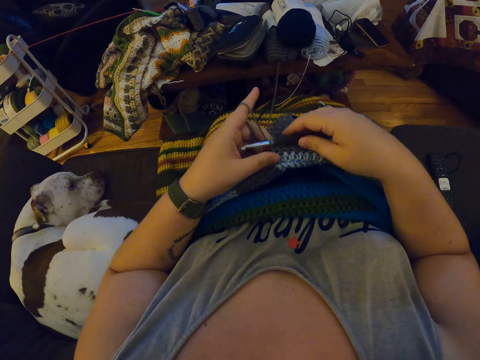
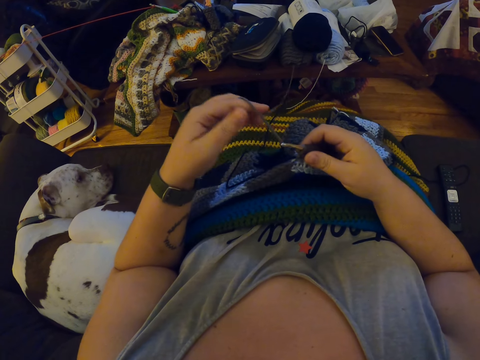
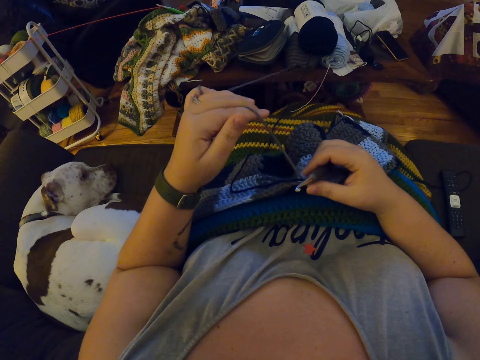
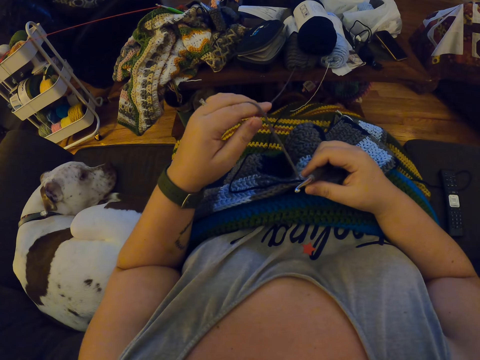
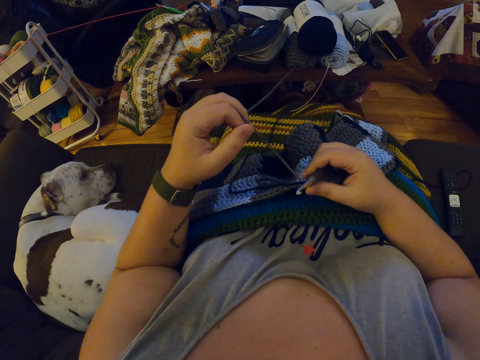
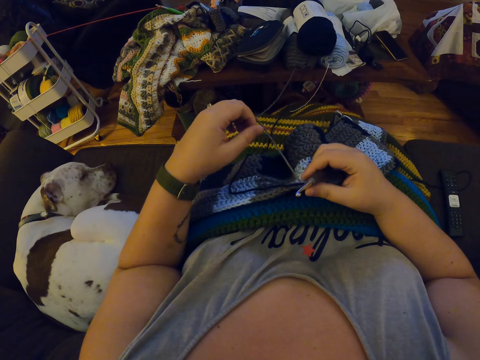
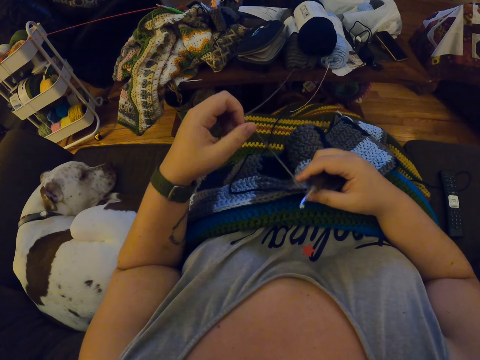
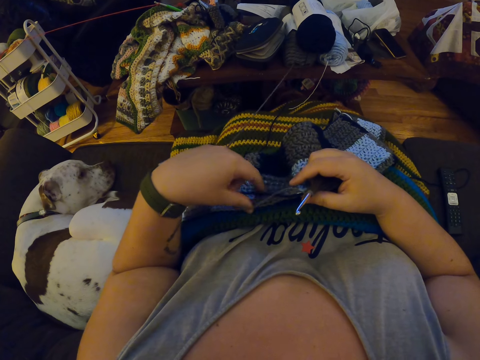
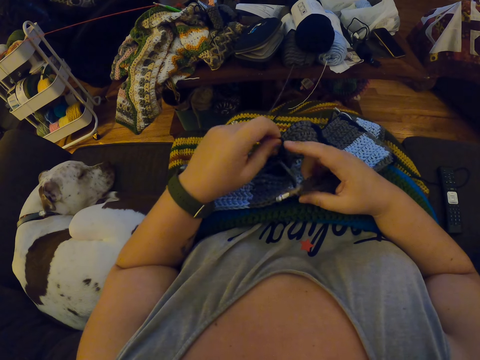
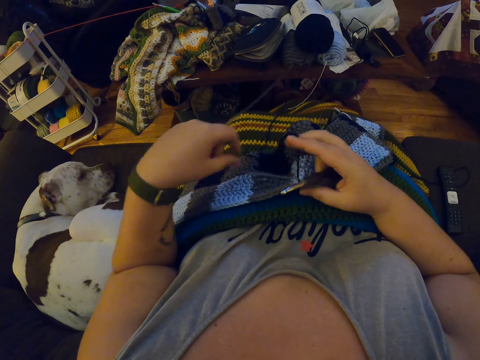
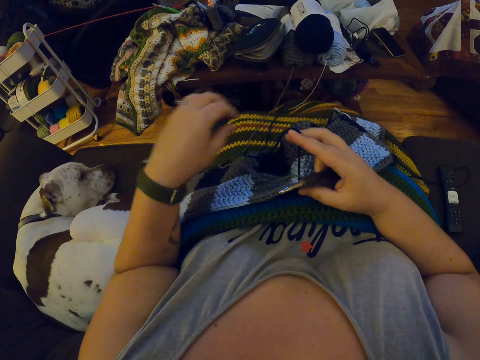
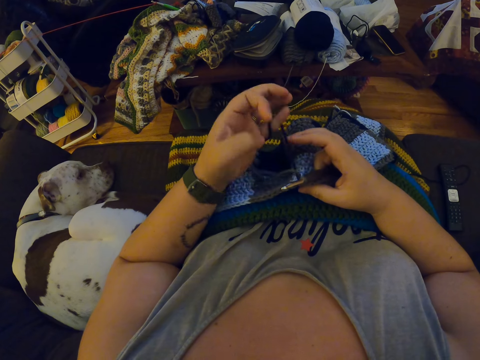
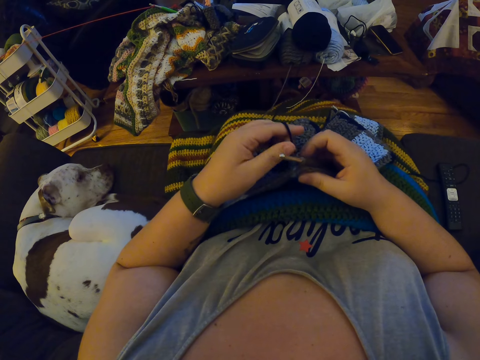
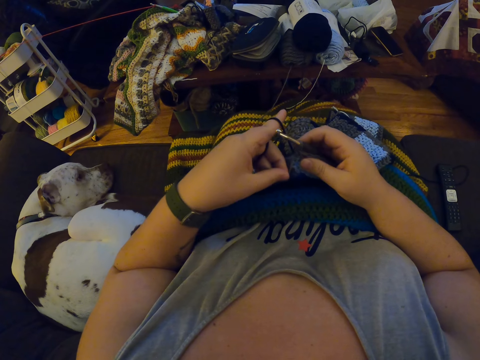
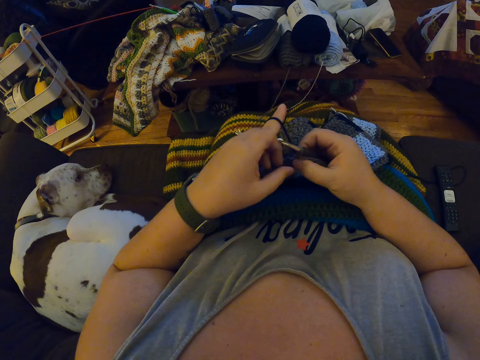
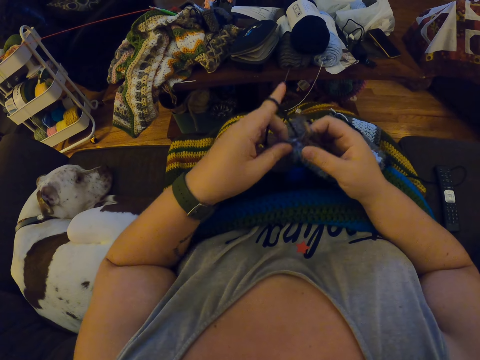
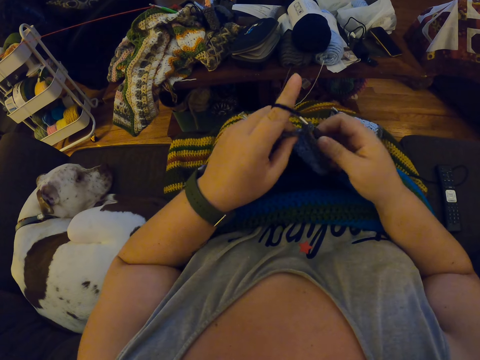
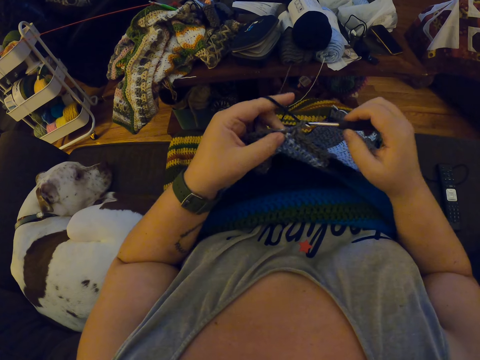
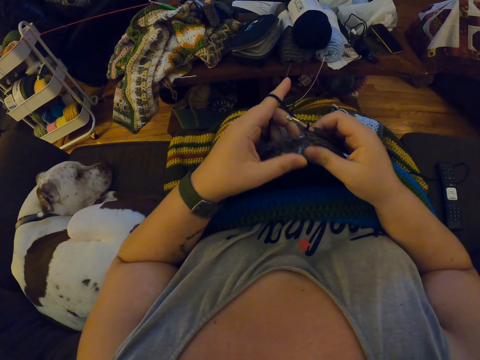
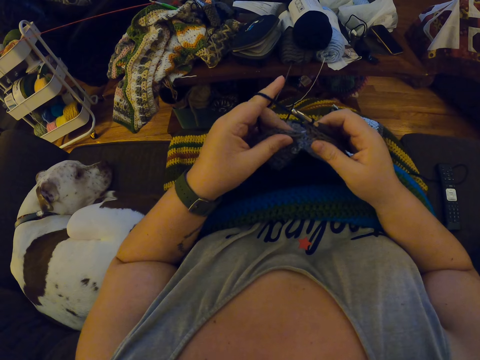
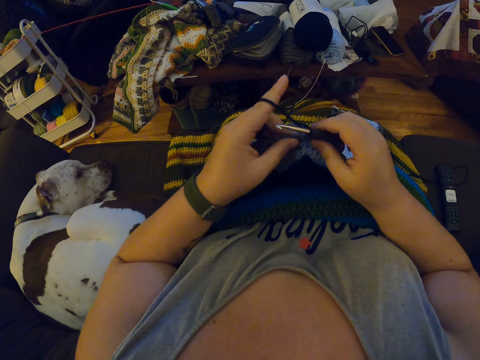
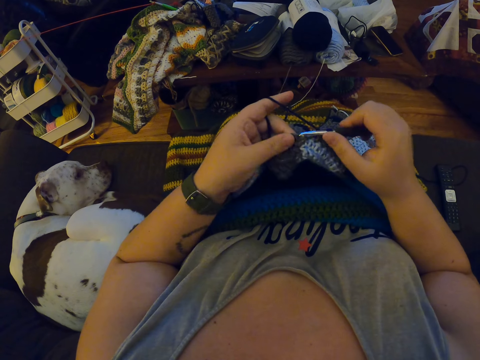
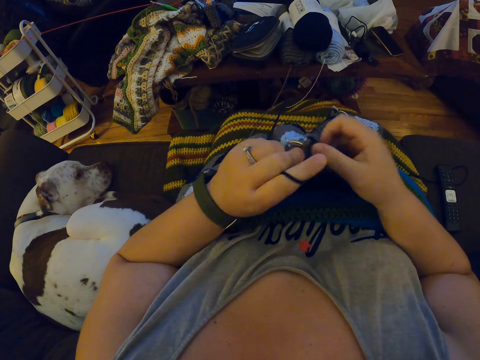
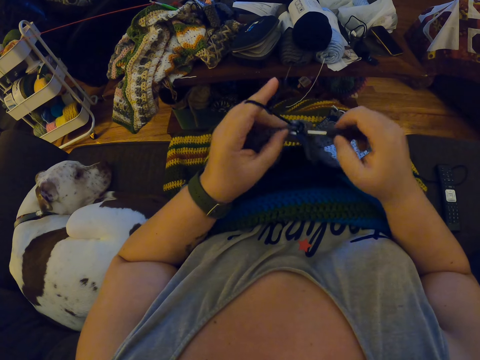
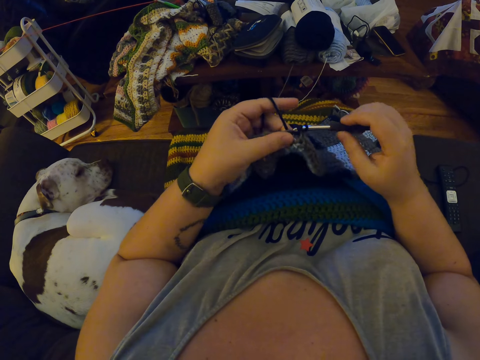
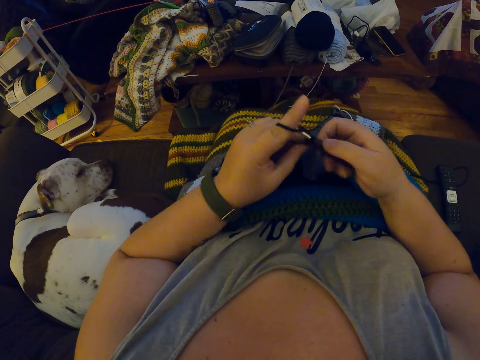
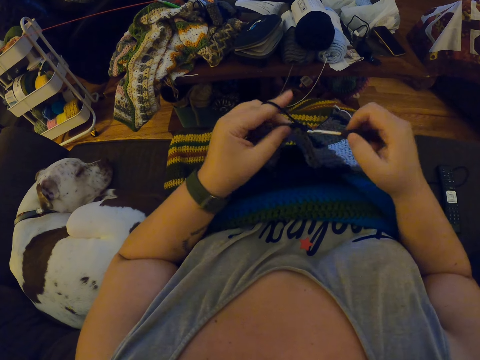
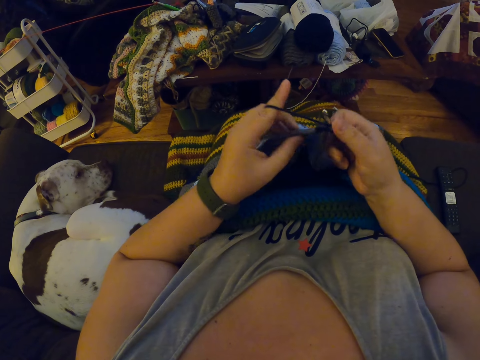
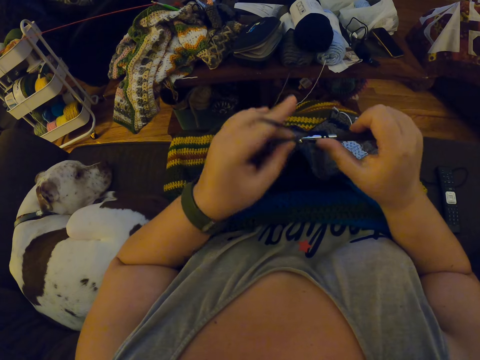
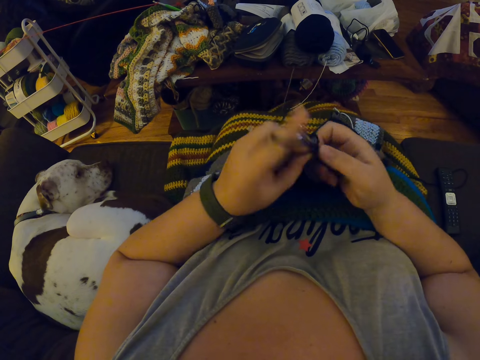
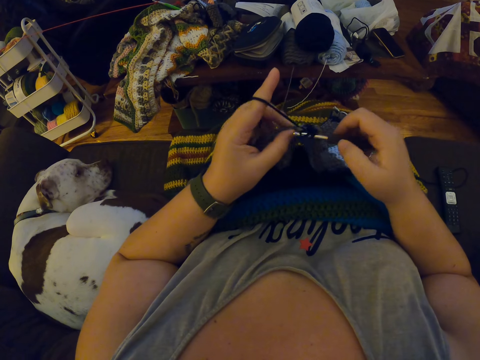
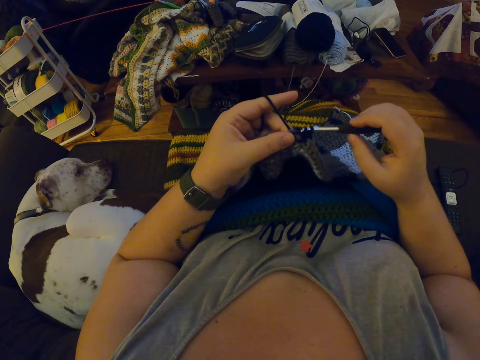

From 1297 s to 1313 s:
The camera wearer adjusts the yarn with her left hand. She touches the thread. She rolls the thread on a finger. She pulls the fabric. She knits the fabric. She crochets with the yarn. She touches the fabric. She knits the fabric.

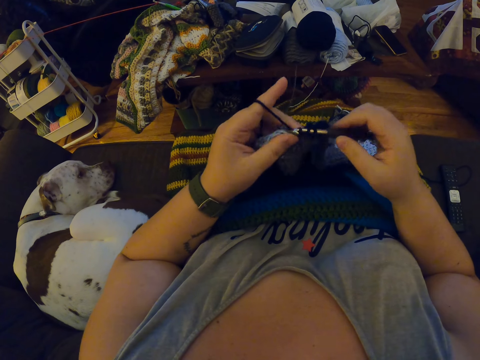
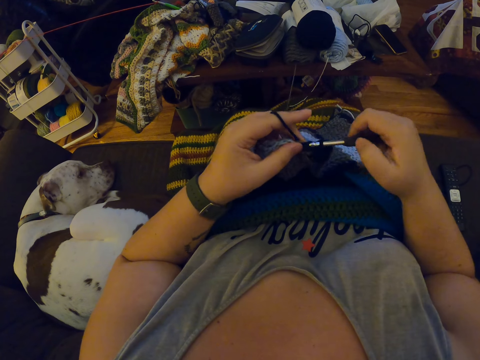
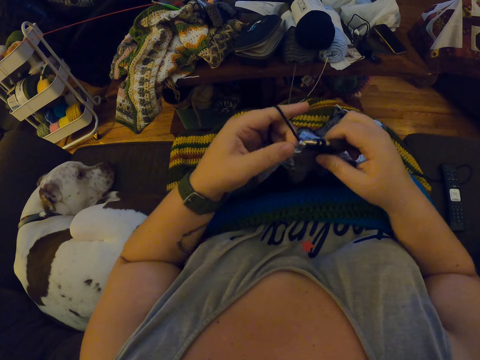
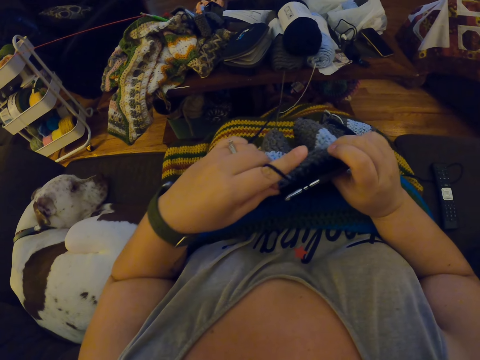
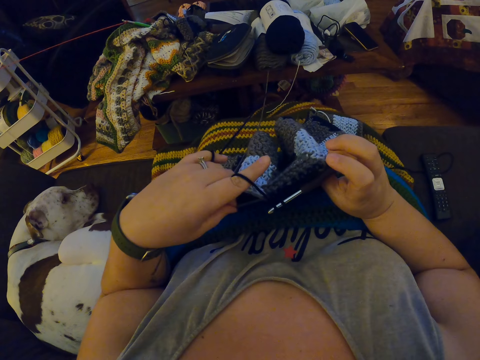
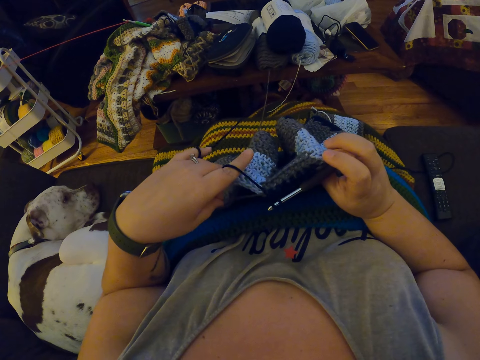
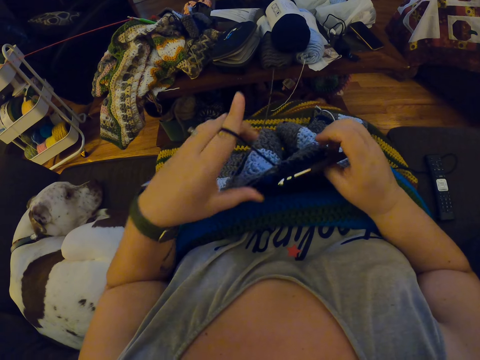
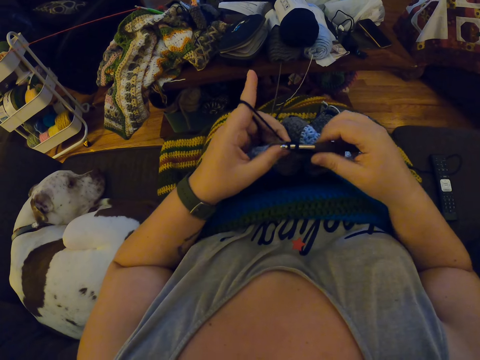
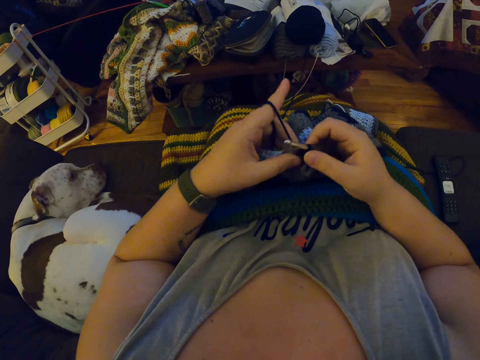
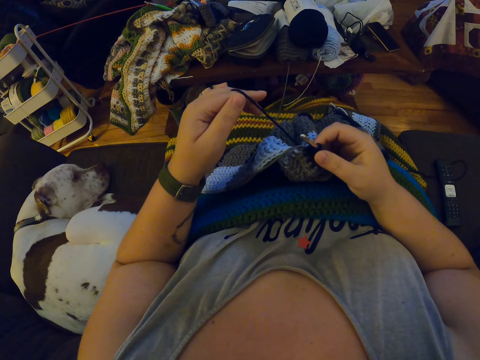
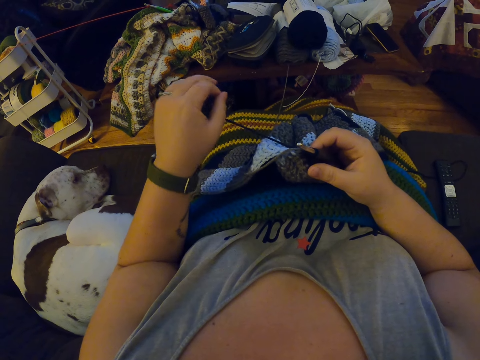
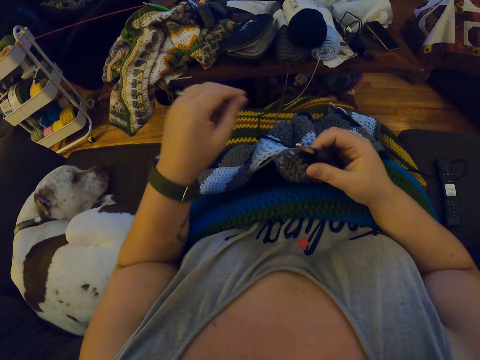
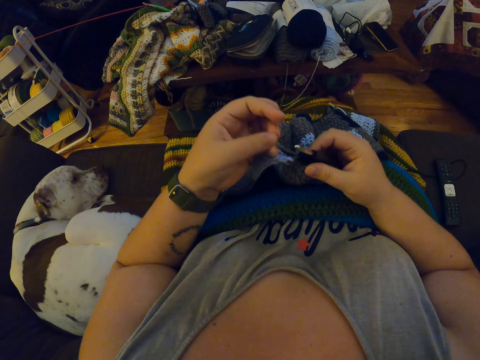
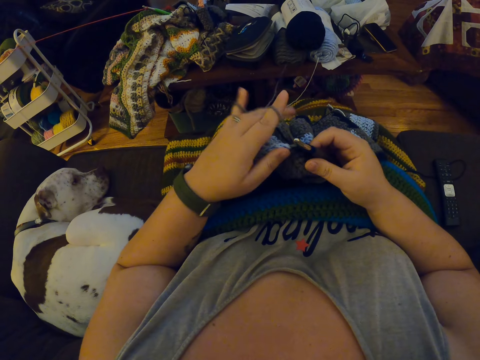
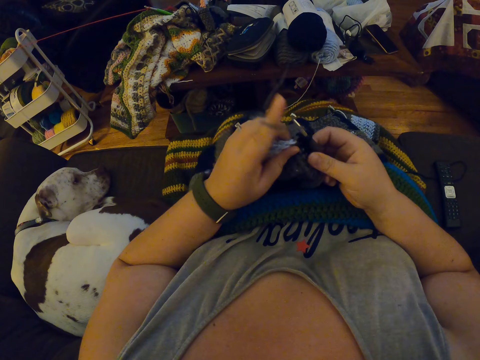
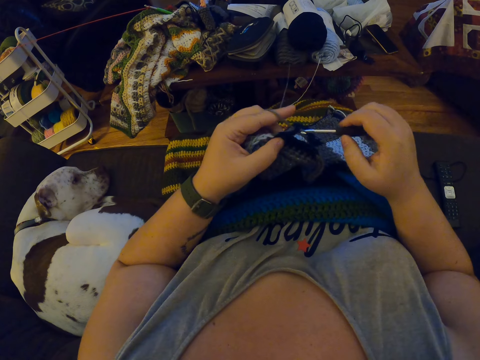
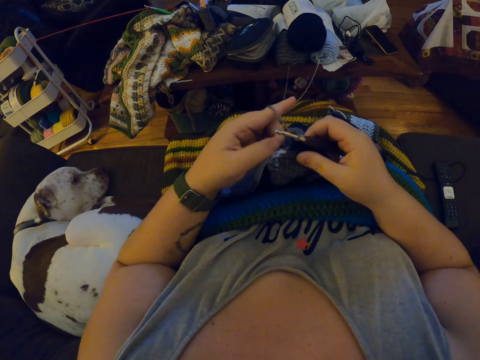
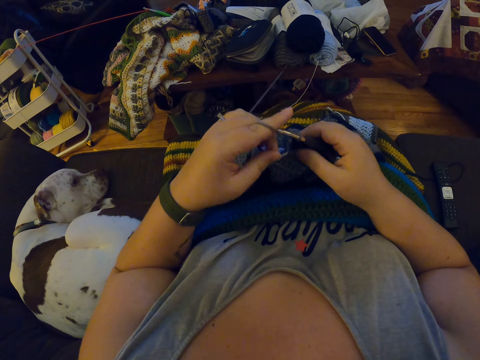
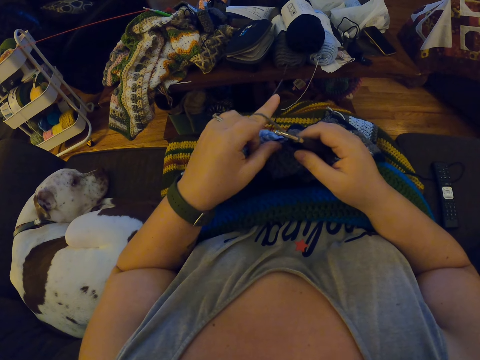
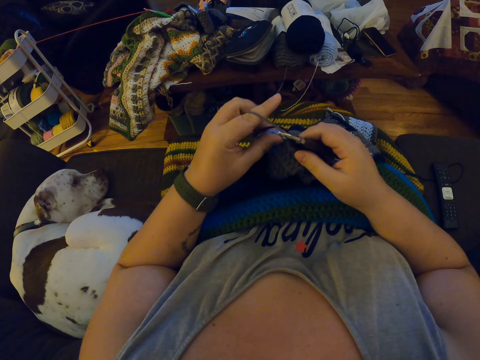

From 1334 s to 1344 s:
The camera wearer adjusts the yarn from the crocheted fabric with her left hand. She pulls the thread. She touches the fabric. She rolls the thread on a finger. She crochets with the yarn. She touches the fabric.
